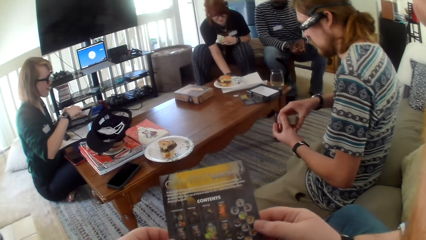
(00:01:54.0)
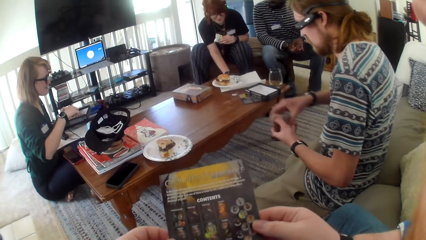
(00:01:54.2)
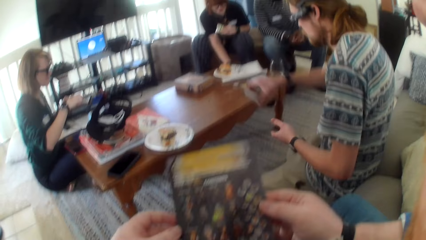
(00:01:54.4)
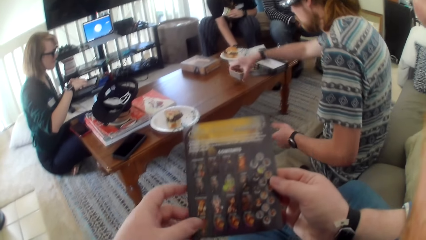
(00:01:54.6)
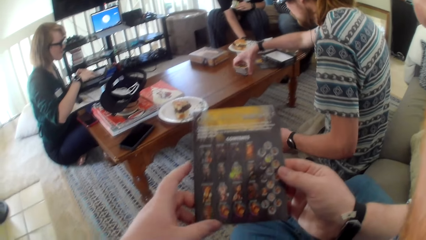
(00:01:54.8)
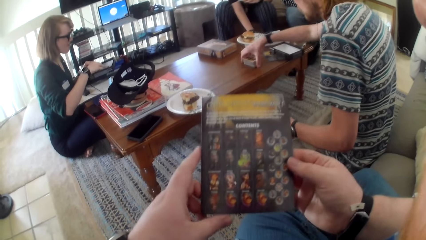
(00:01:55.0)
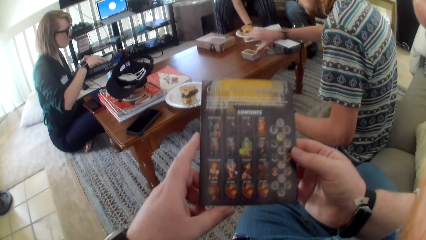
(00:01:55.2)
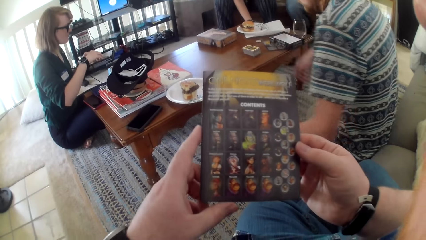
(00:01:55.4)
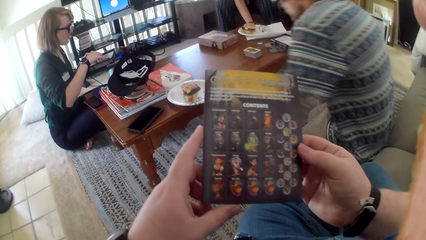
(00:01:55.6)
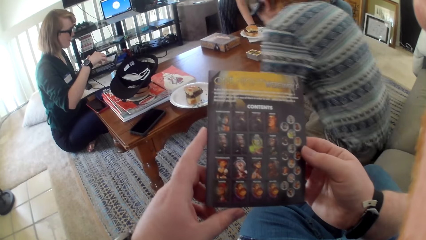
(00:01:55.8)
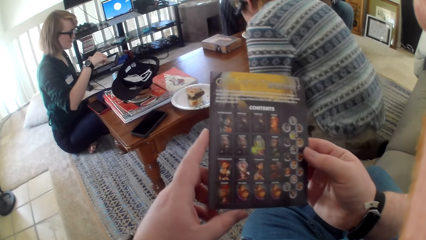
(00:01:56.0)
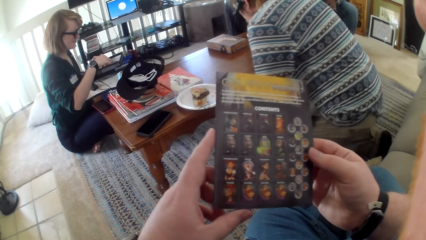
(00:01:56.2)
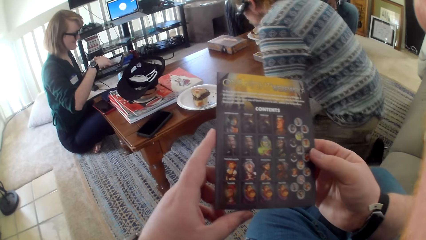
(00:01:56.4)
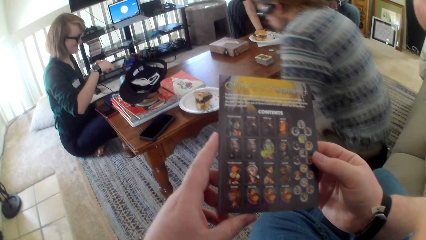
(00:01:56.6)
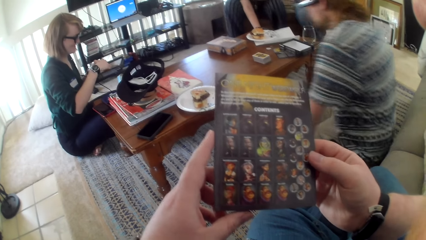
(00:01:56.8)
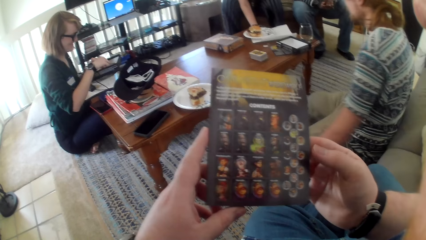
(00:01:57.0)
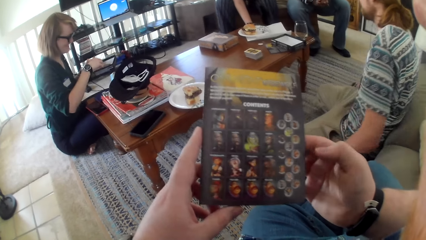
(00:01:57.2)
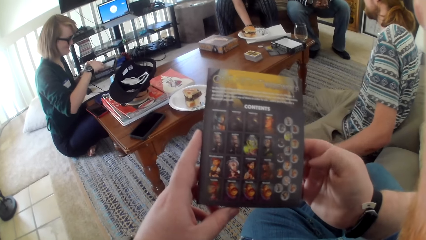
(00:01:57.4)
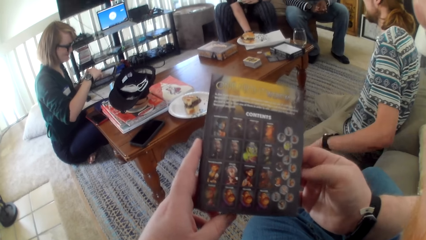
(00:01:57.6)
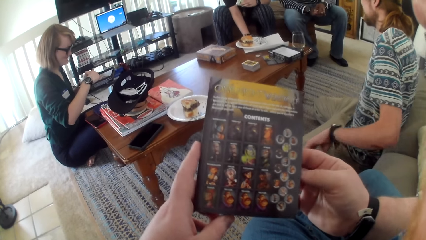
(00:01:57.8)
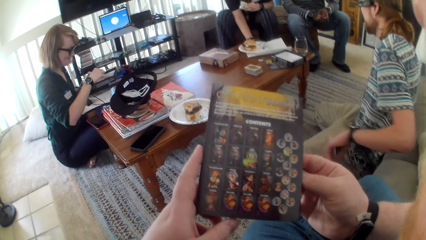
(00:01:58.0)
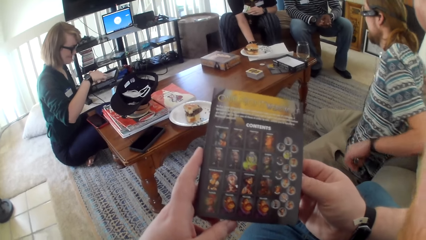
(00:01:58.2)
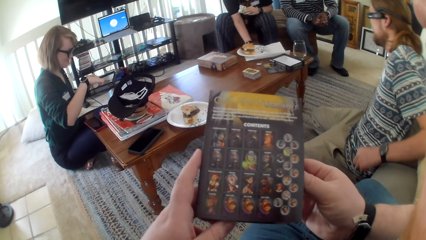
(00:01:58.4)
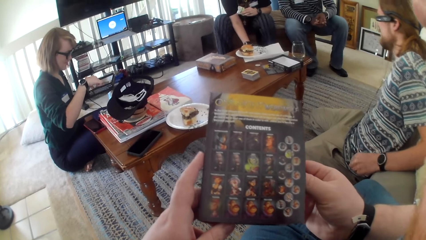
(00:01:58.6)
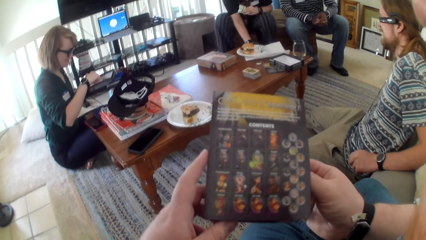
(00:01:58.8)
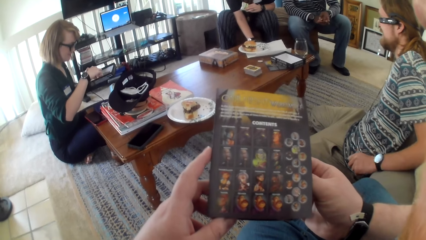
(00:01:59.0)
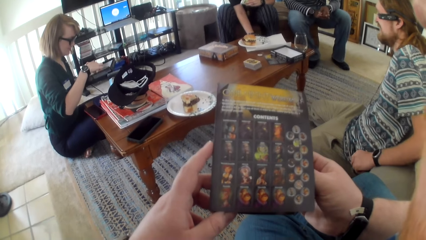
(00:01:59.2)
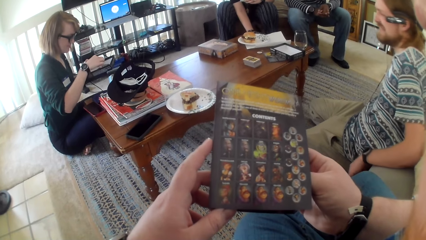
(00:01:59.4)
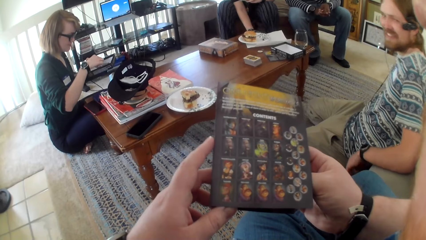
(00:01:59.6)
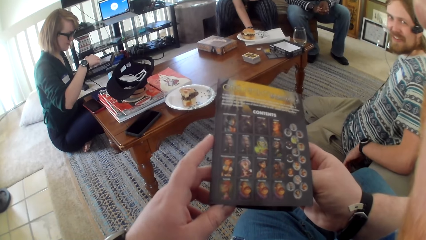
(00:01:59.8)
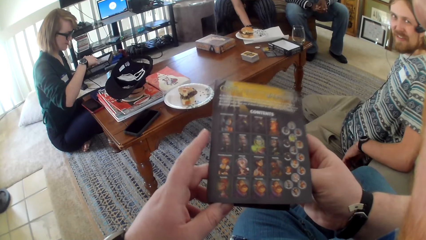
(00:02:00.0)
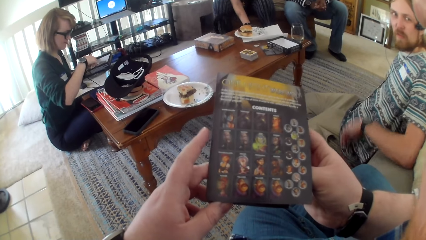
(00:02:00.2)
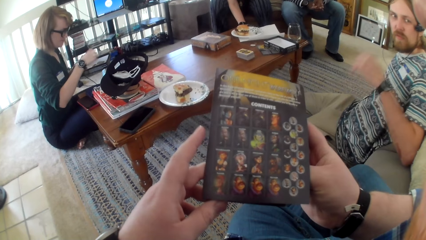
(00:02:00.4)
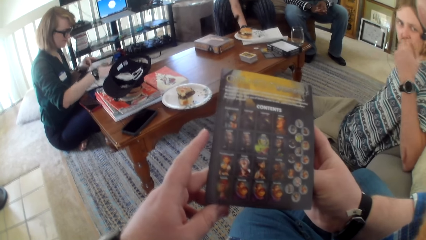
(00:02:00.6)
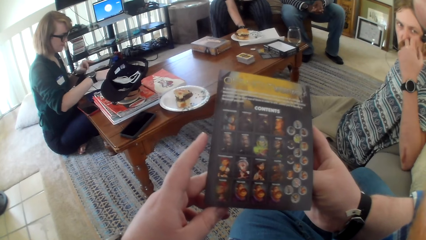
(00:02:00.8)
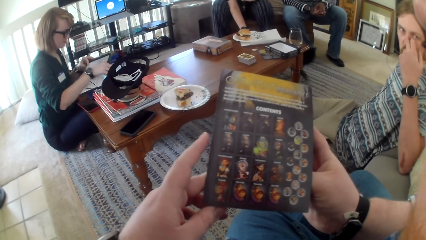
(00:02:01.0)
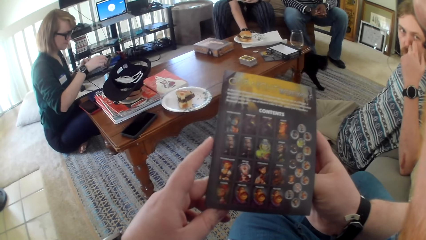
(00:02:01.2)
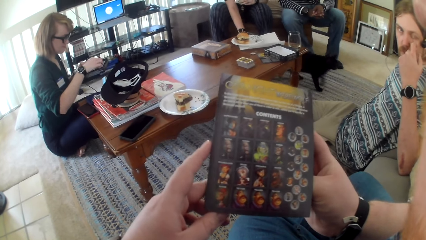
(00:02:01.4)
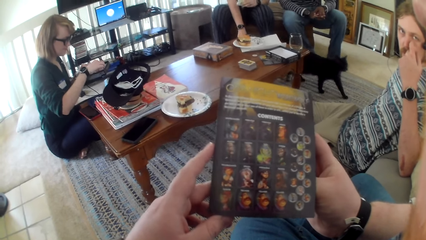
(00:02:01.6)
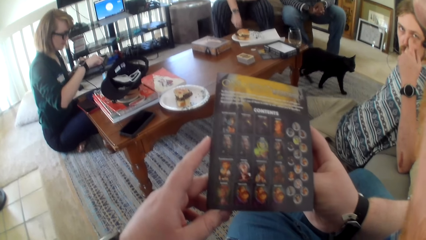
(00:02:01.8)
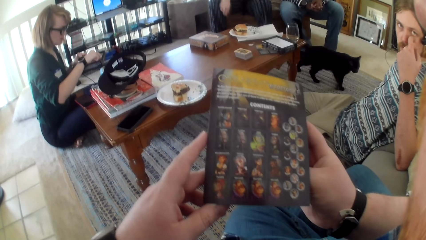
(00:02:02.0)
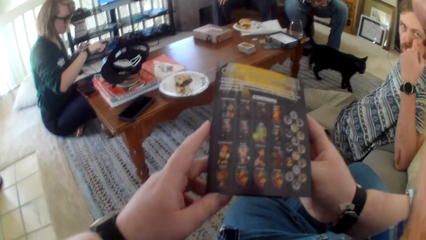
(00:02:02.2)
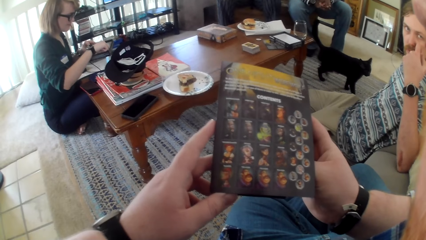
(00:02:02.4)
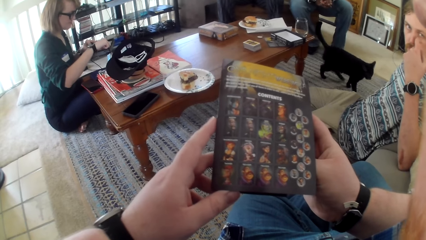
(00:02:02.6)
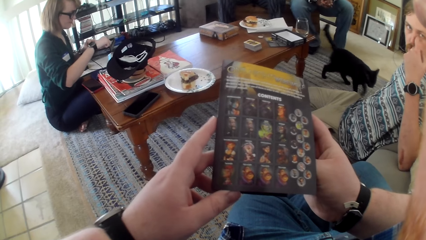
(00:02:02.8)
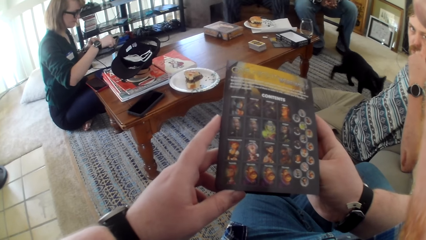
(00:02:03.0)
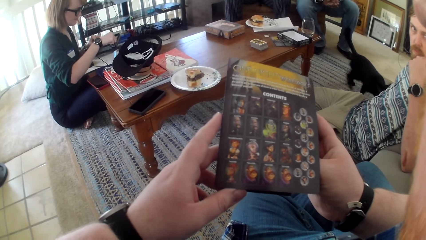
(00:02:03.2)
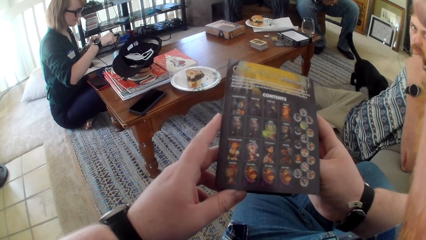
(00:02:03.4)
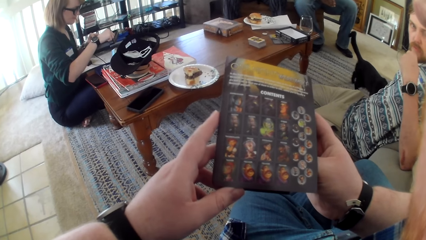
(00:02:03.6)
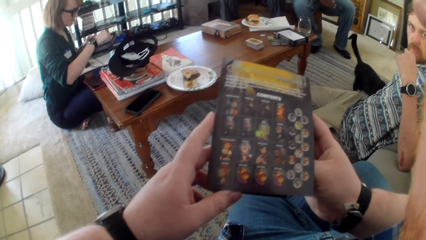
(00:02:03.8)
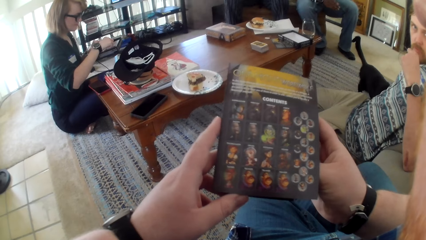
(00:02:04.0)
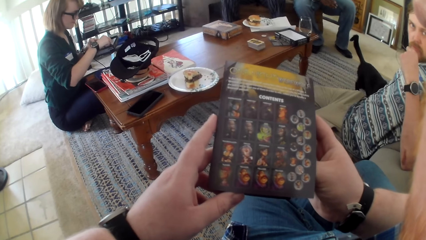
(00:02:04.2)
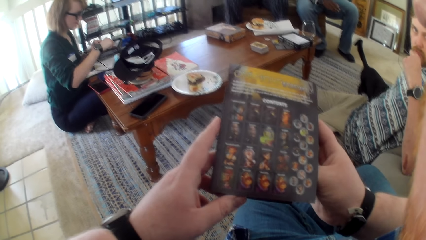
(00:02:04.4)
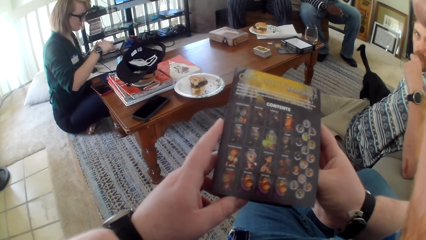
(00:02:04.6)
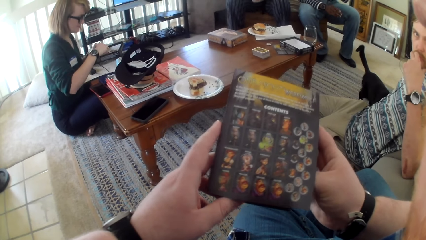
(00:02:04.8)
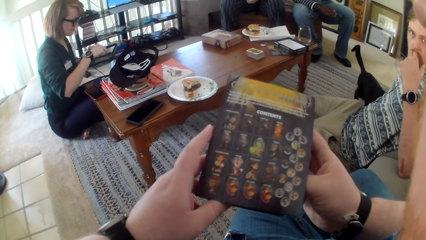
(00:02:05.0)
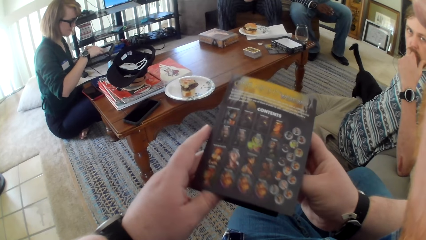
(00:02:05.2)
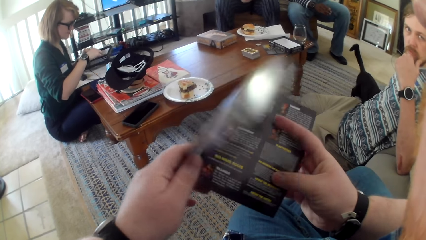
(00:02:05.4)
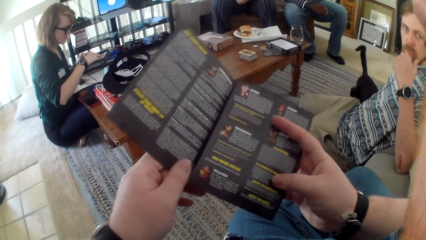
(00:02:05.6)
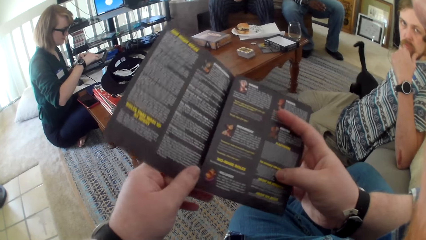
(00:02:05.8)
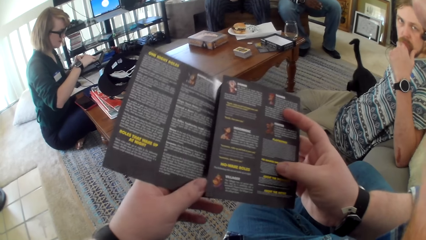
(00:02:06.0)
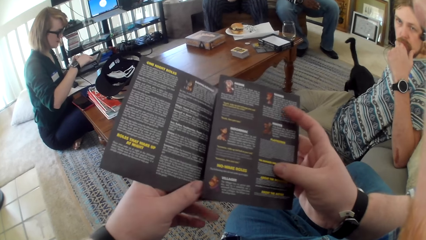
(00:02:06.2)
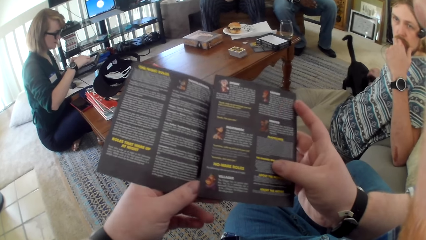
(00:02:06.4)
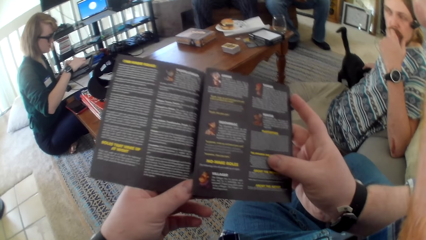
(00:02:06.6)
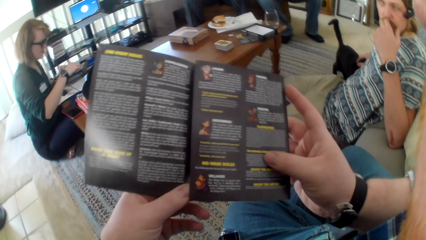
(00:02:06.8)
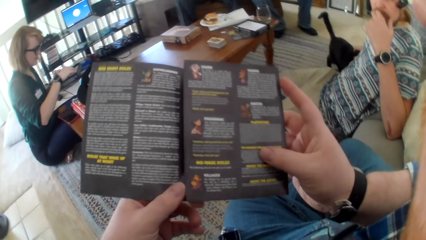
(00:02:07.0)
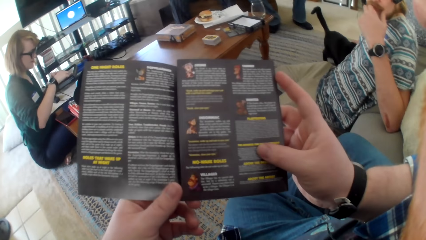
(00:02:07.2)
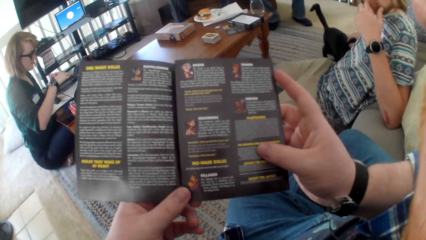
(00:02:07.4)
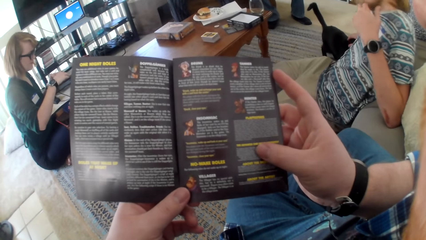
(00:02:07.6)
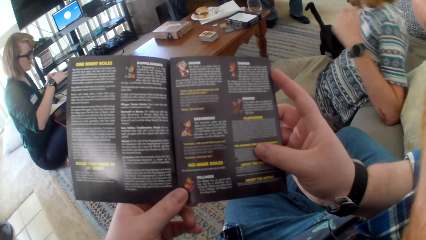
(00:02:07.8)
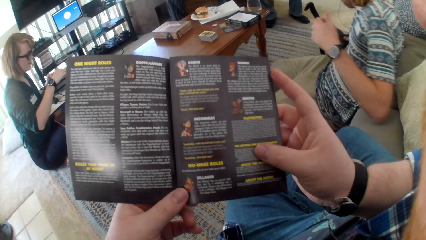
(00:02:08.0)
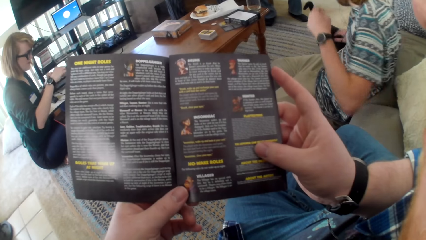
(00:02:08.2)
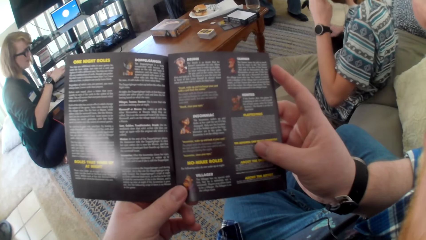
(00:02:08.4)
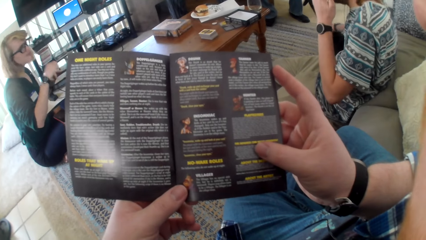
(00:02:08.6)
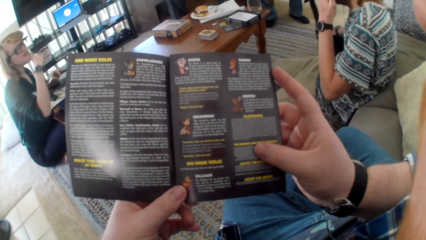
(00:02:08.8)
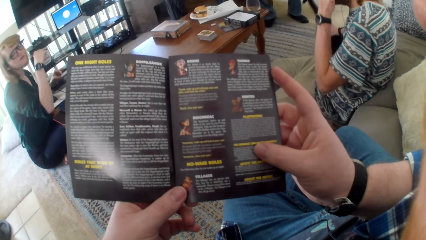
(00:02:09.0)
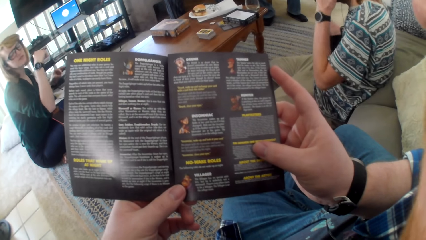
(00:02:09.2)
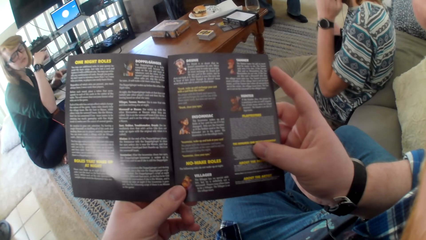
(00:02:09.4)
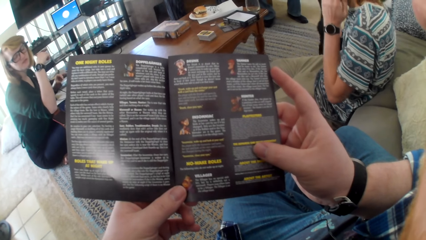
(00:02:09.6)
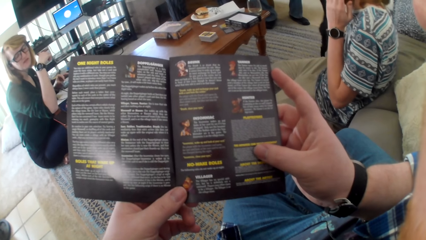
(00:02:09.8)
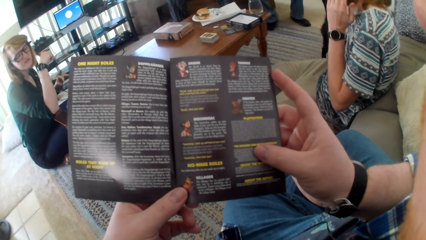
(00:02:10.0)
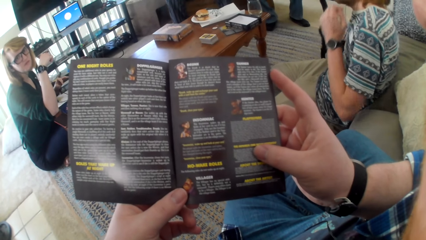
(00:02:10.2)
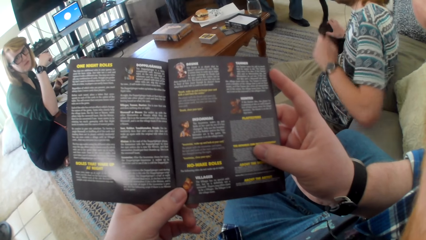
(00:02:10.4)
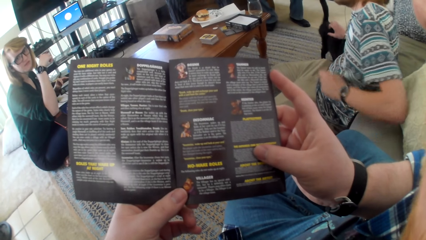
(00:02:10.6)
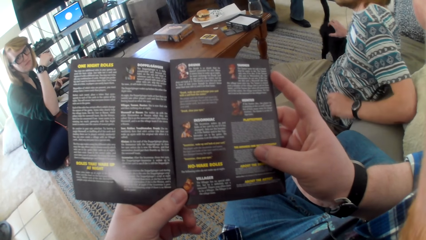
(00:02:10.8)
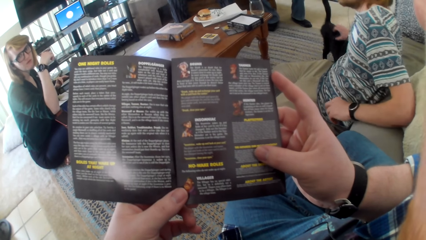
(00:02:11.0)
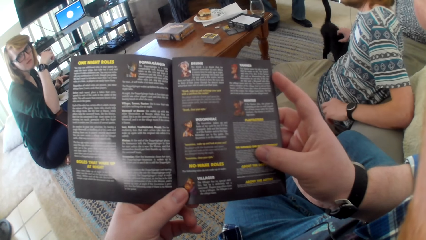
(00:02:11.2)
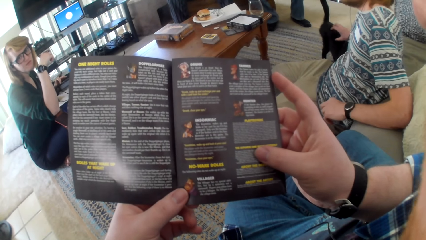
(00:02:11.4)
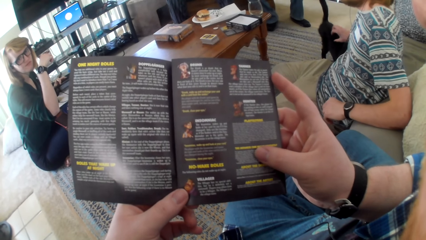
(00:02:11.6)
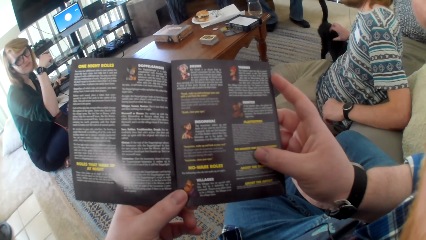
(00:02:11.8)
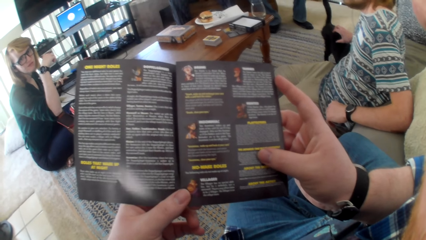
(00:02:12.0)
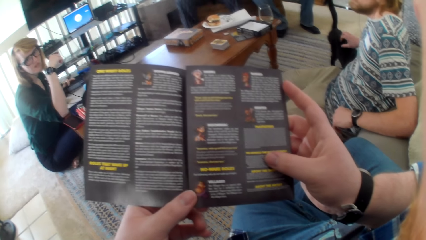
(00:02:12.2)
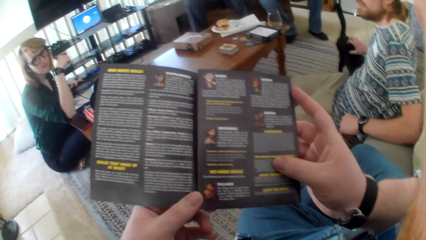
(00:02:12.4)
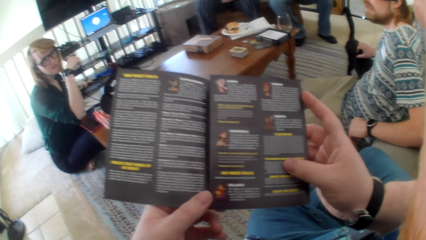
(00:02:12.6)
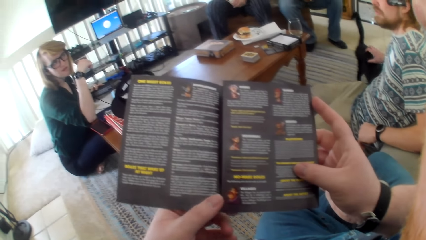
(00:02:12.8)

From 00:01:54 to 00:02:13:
The camera wearer moves a hand. A man puts the game cards on the table. He stands on his knee and sits on his legs. He leans against the sofa set. The camera wearer talks. The man looks at the camera wearer. He abrades his nose with a finger. The camera wearer talks. They open the game cards paper page. They talk. A woman talks to the camera wearer. The man grabs the black cat. The woman talks to the camera wearer.
